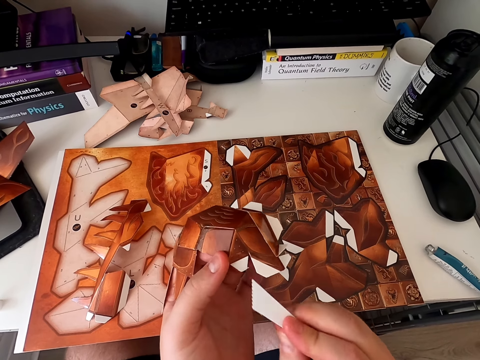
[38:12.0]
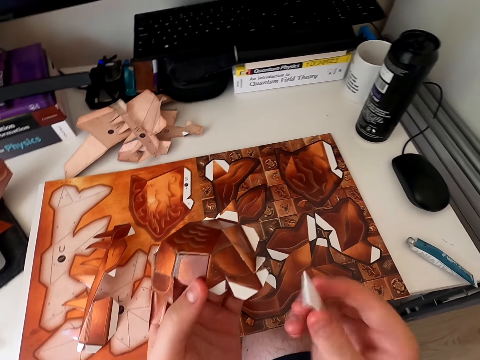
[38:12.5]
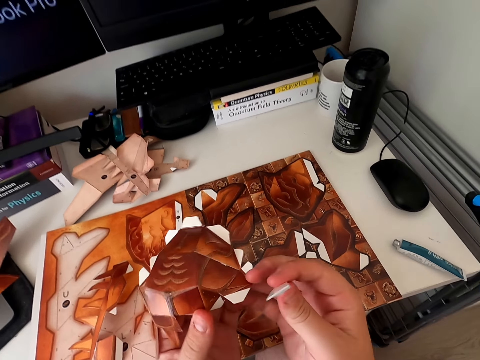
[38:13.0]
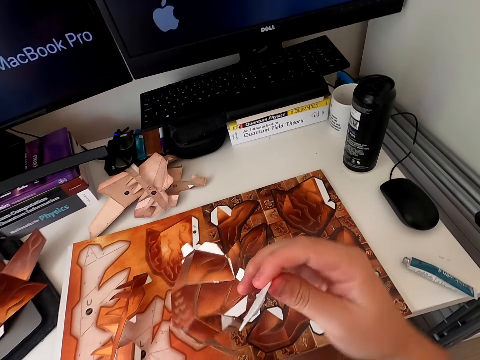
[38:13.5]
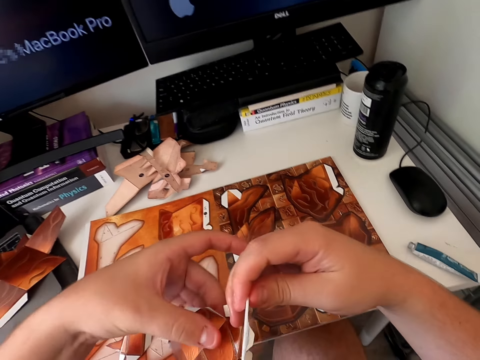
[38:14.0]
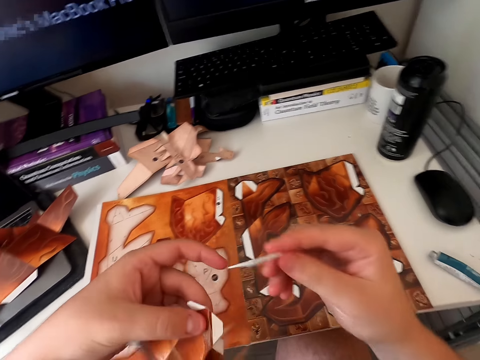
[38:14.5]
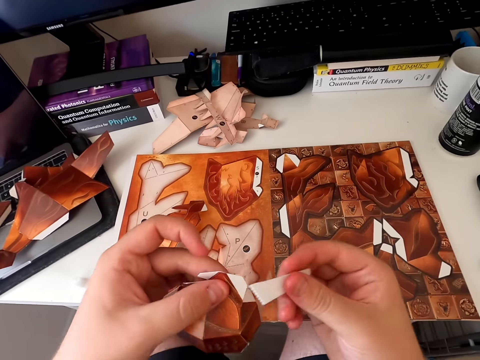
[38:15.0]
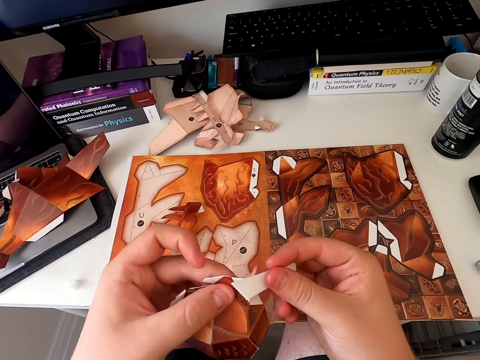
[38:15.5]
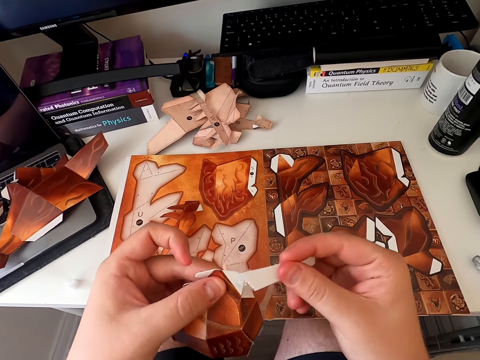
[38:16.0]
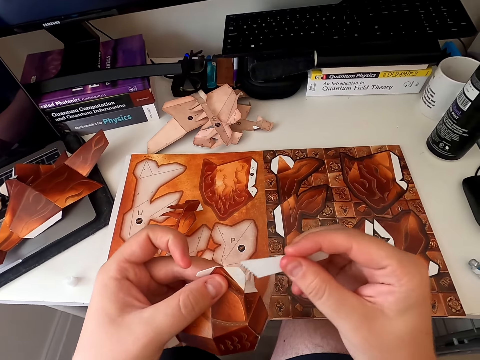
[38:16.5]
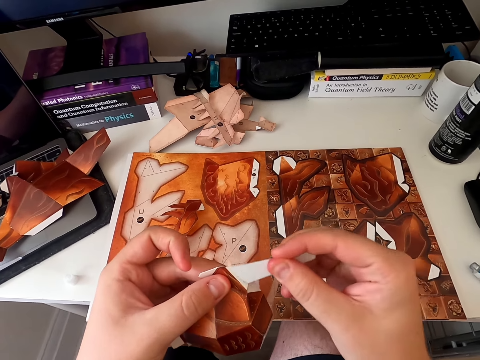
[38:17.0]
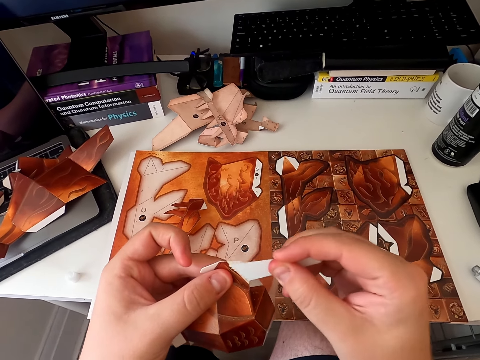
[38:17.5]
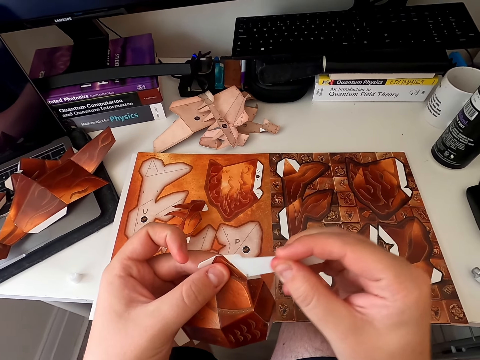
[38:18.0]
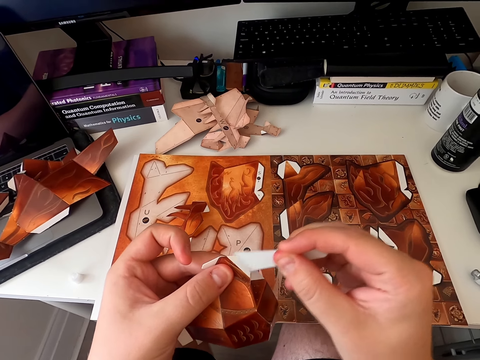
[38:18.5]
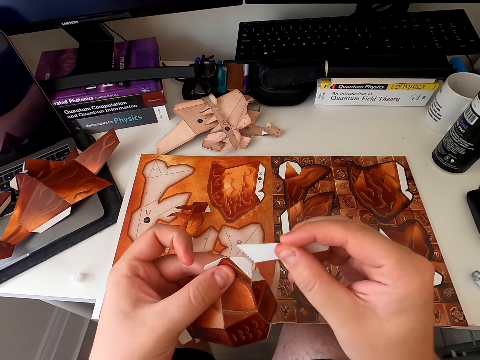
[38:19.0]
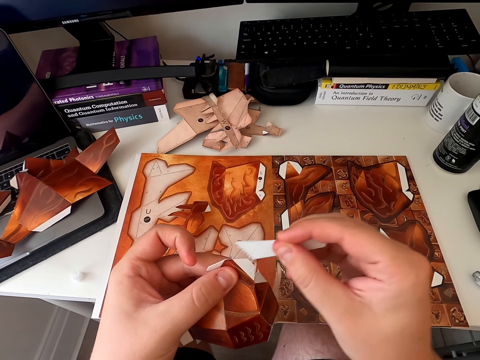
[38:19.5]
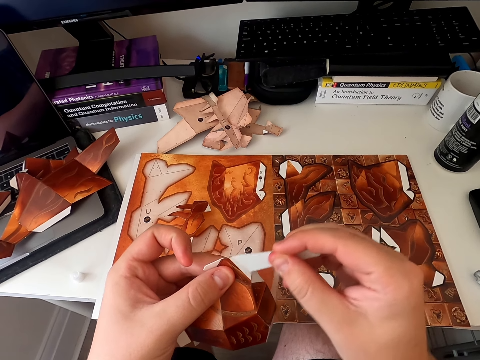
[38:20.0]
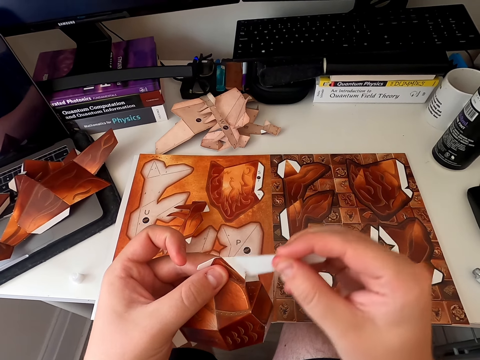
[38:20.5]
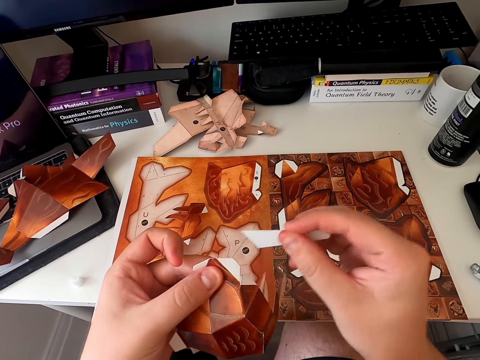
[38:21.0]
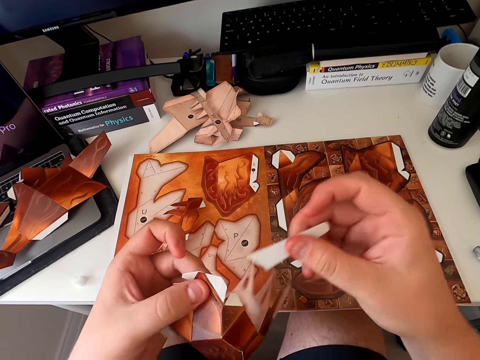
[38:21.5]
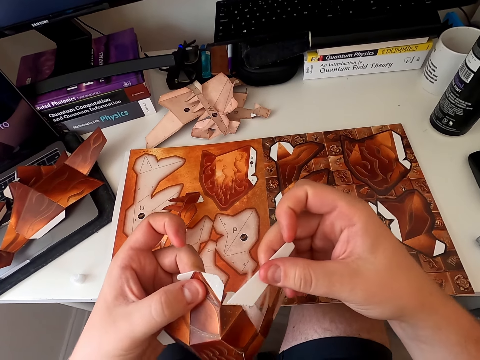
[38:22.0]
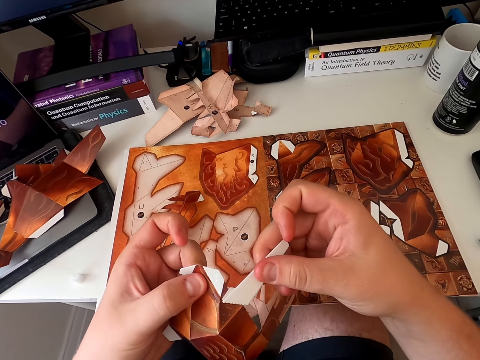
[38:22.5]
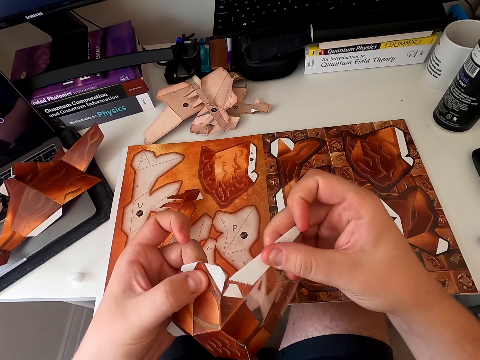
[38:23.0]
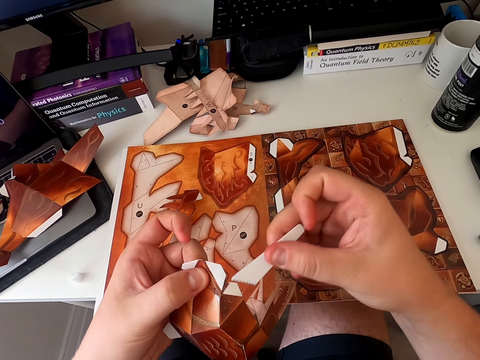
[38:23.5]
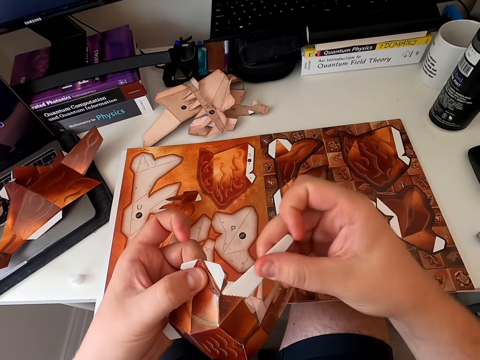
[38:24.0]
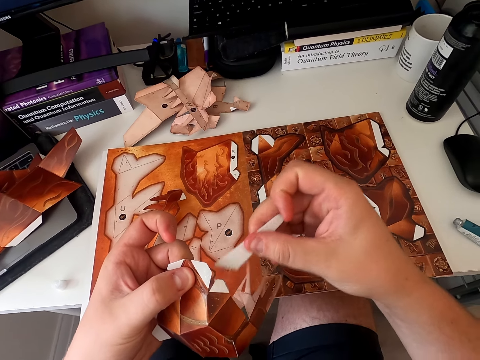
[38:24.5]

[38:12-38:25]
The camera wearer holds the paper craft. They turn the paper craft. They apply glue on the paper craft. They apply glue on the paper craft repeatedly.

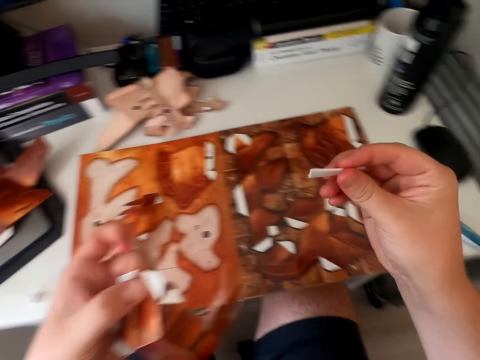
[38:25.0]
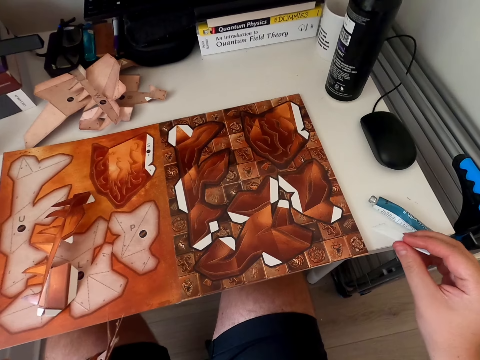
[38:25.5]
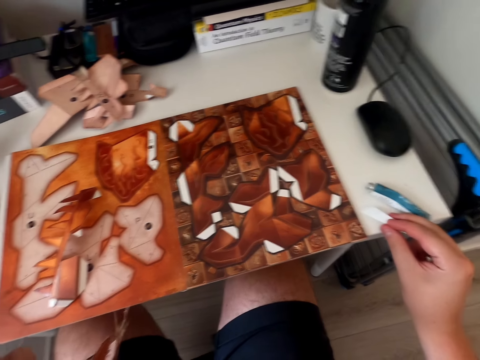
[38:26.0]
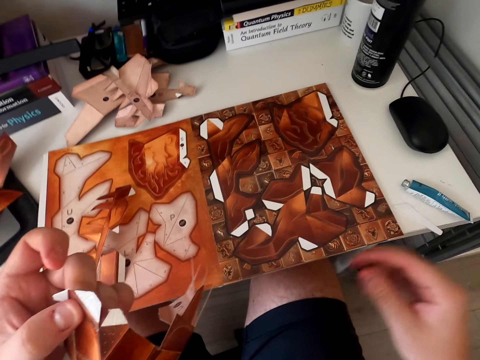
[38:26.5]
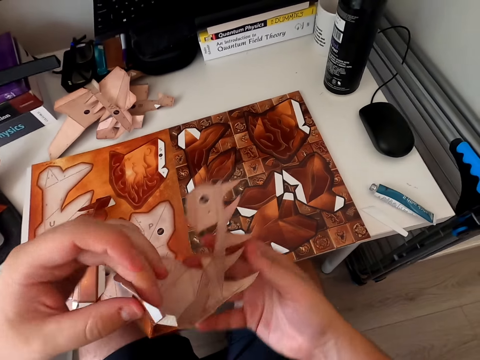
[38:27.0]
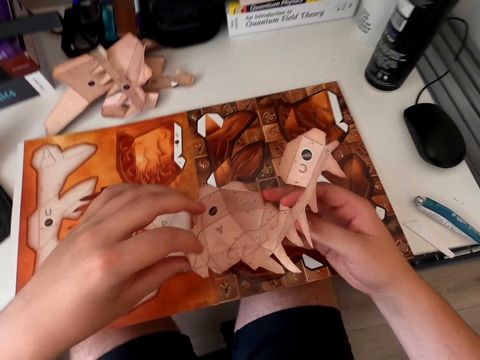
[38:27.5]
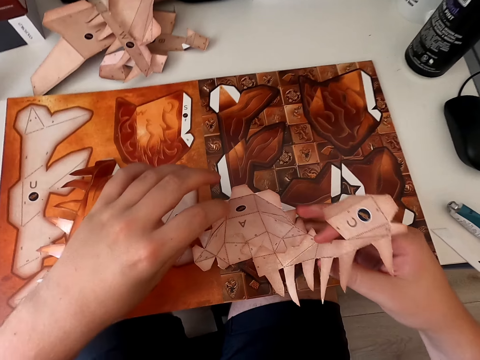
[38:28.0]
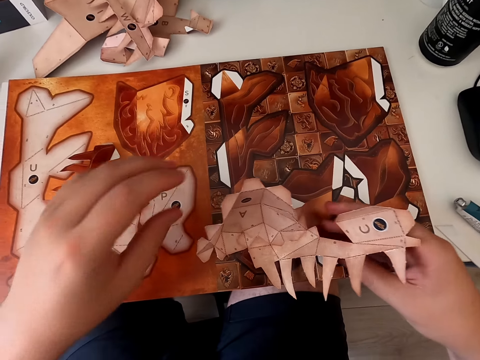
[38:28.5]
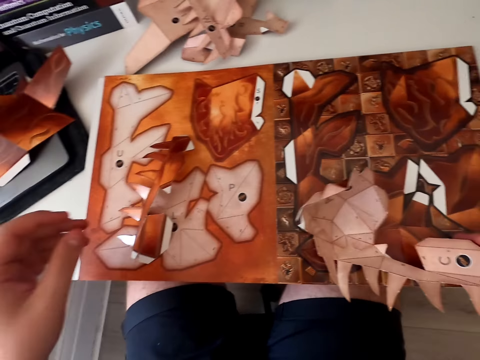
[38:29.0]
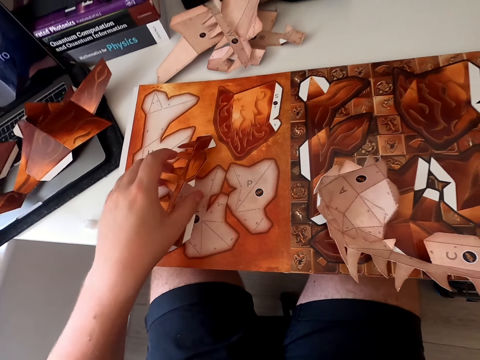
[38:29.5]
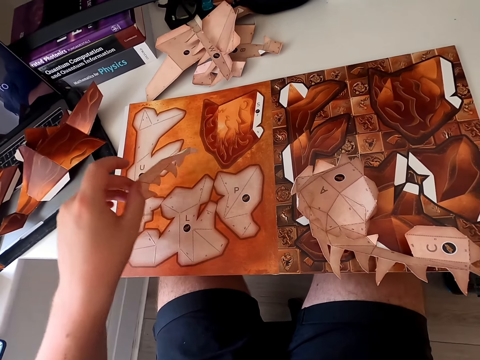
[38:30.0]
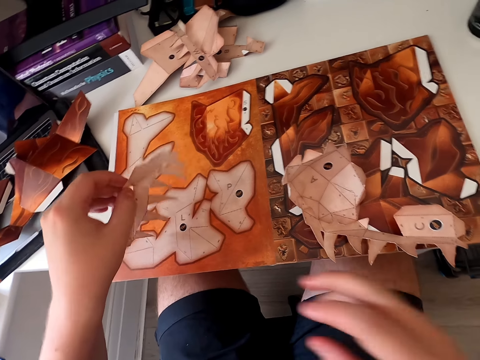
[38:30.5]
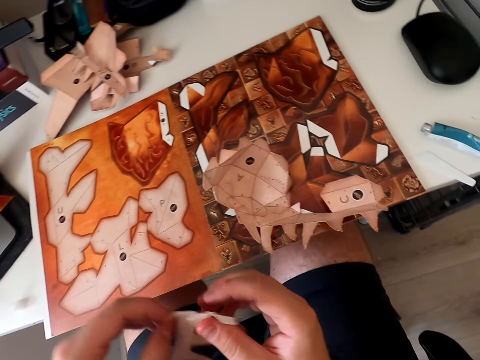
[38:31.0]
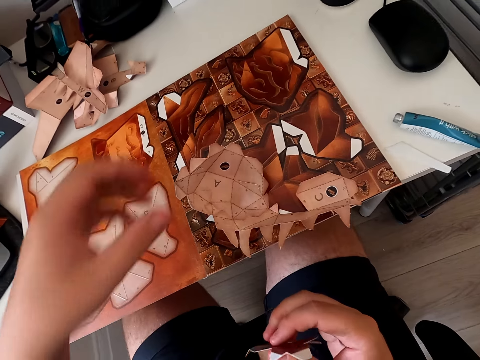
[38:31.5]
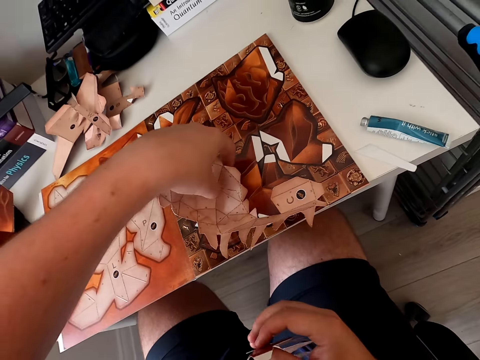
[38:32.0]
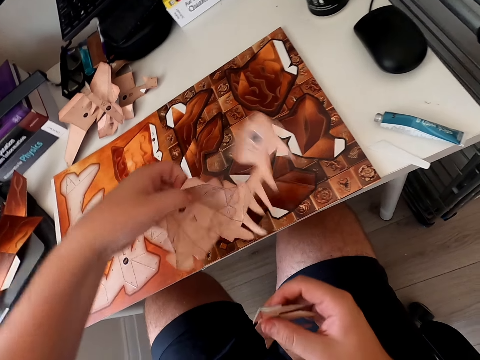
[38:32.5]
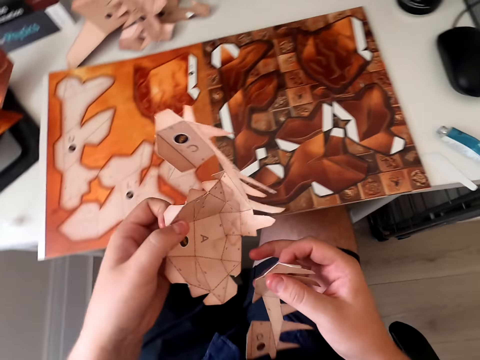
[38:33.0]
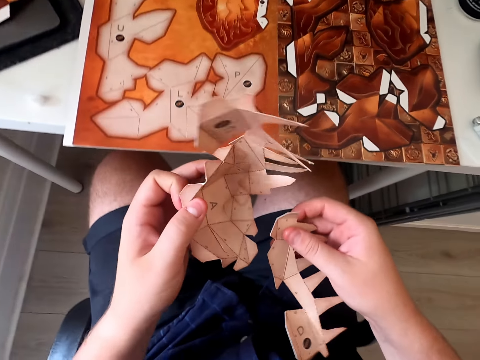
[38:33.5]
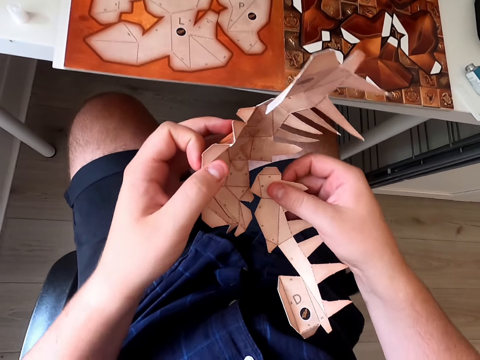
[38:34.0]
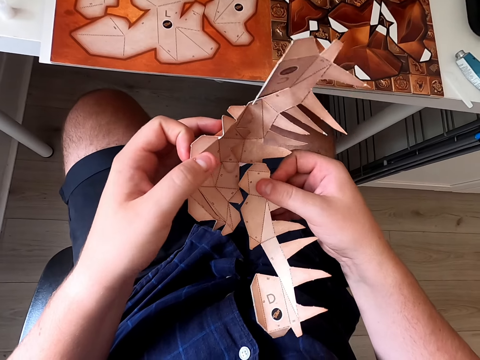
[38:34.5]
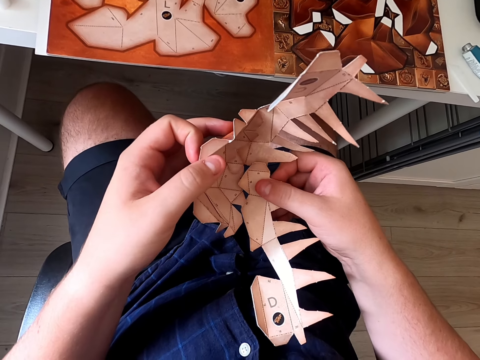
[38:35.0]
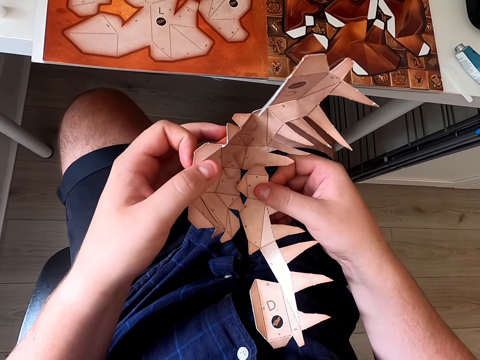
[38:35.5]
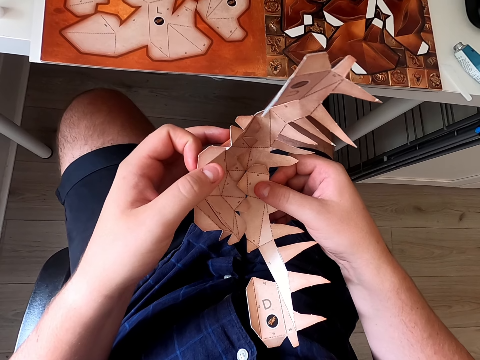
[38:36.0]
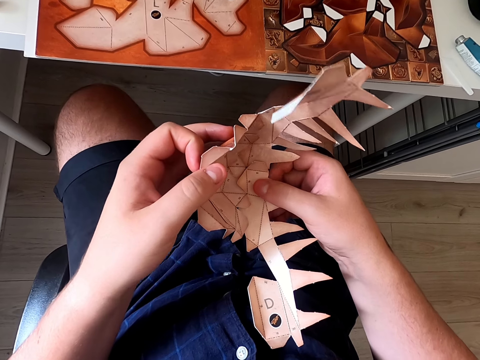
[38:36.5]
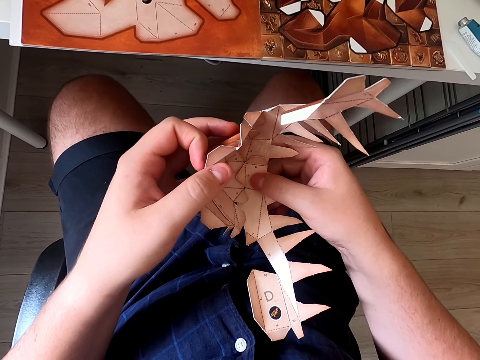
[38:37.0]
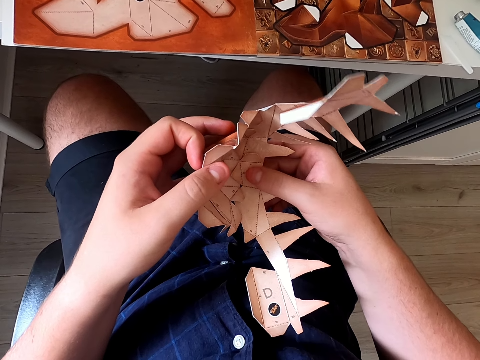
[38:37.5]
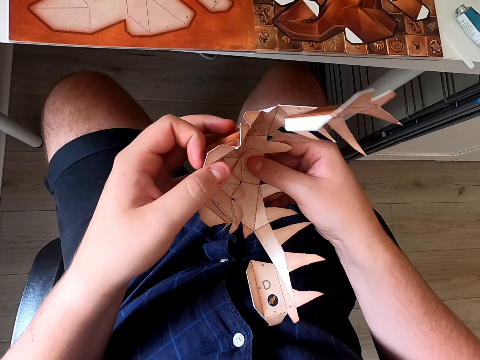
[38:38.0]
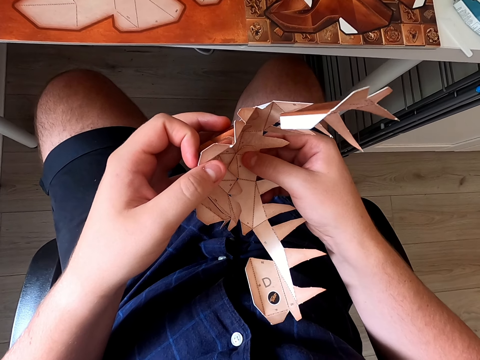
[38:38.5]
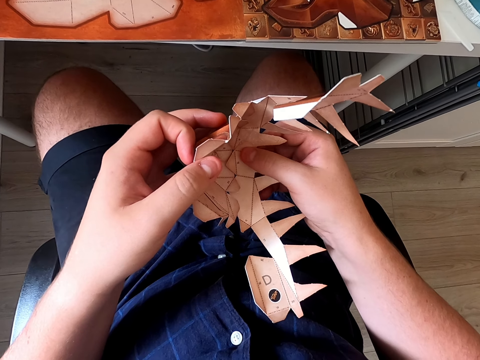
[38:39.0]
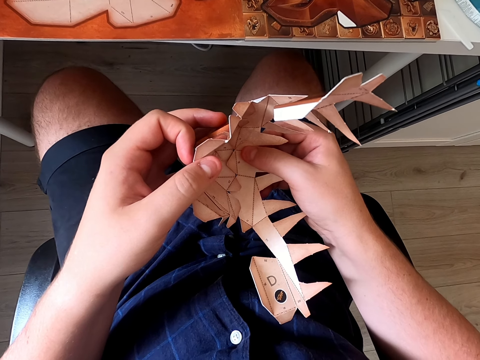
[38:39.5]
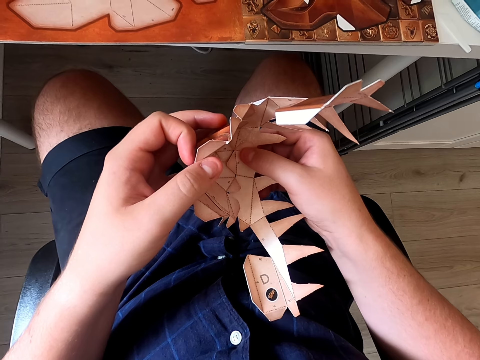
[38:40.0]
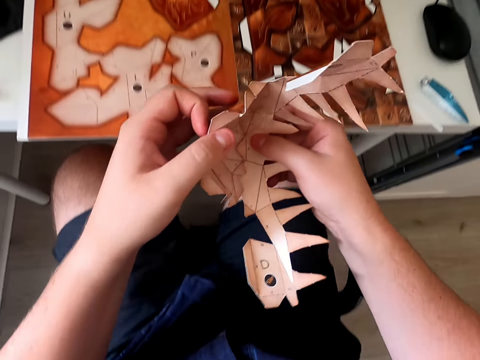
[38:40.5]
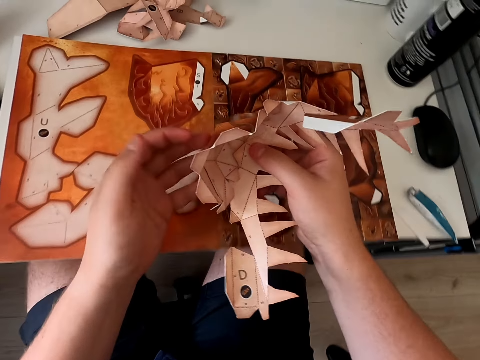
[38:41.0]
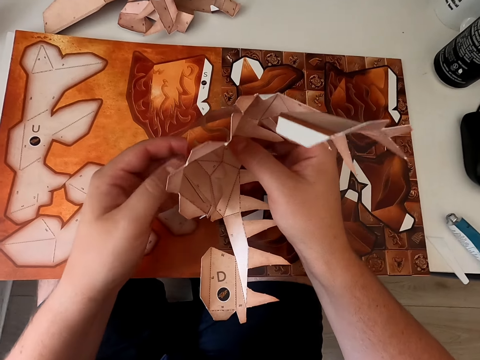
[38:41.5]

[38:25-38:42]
The camera wearer puts the emboss paper on the table. They put the paper craft down. They pick up the paper craft. They pick up the paper craft again. They join the papers together. They set the paper craft. They set the paper craft again.
